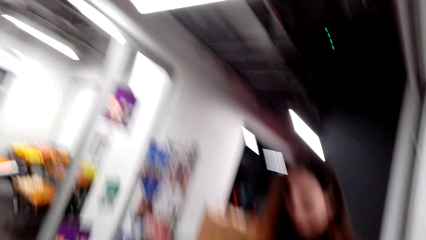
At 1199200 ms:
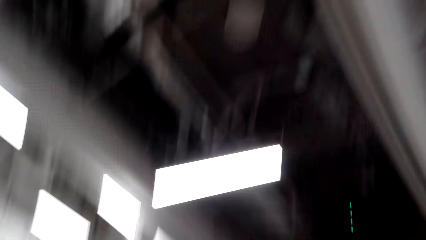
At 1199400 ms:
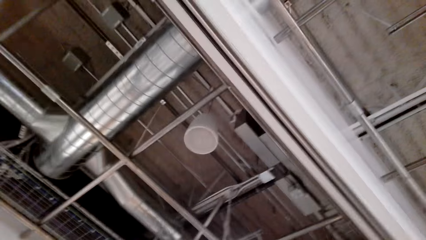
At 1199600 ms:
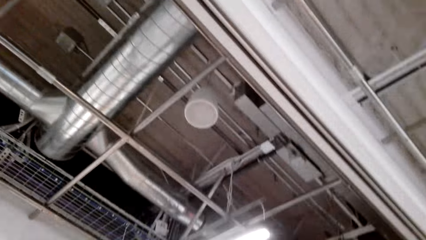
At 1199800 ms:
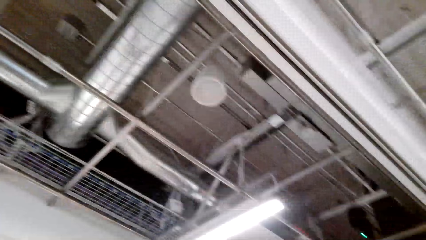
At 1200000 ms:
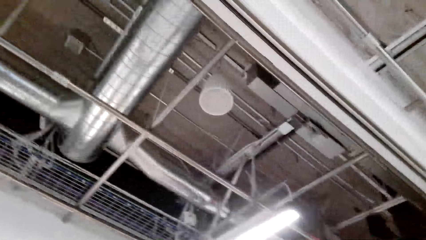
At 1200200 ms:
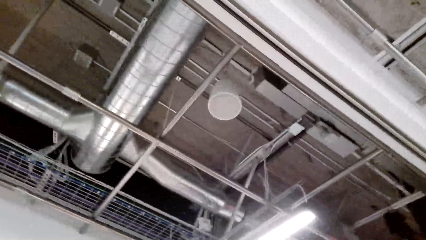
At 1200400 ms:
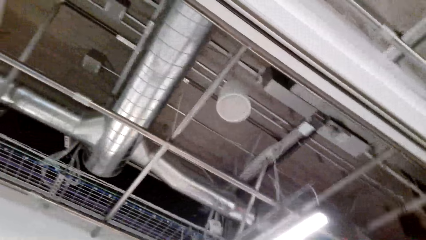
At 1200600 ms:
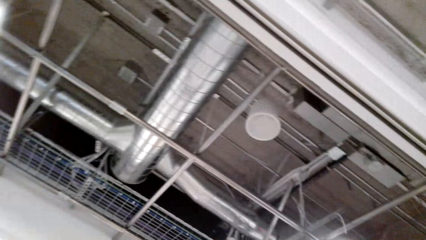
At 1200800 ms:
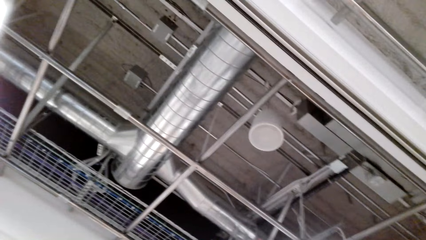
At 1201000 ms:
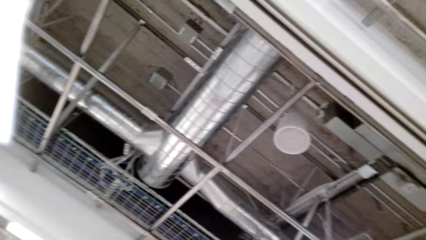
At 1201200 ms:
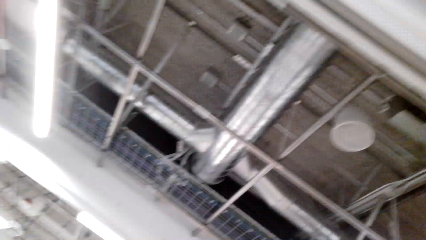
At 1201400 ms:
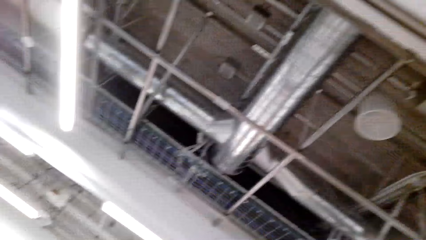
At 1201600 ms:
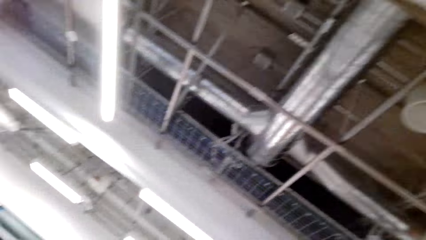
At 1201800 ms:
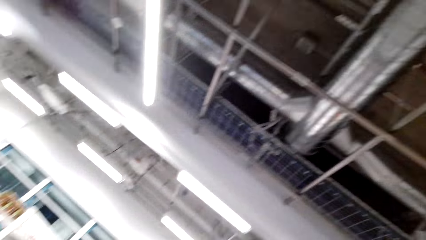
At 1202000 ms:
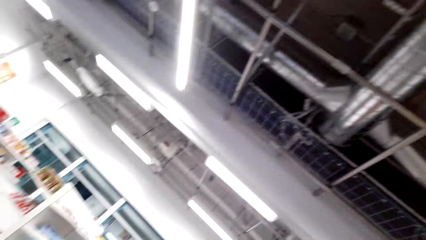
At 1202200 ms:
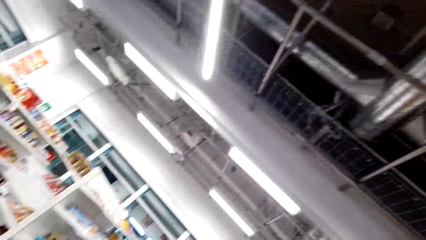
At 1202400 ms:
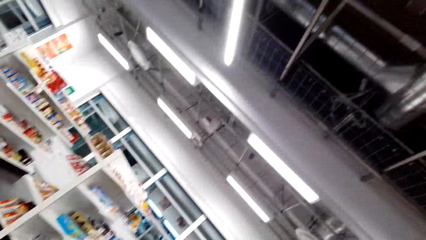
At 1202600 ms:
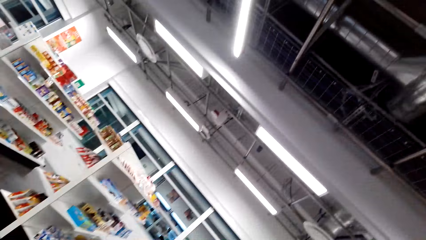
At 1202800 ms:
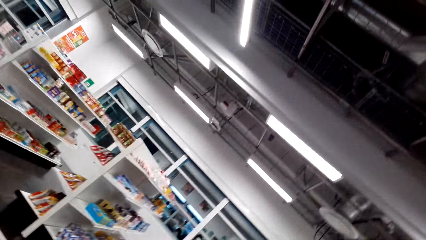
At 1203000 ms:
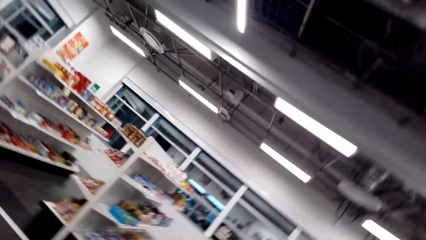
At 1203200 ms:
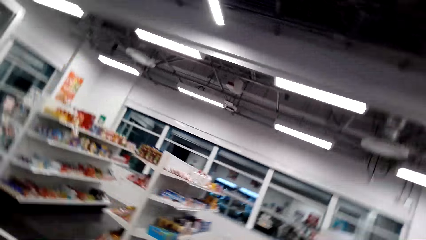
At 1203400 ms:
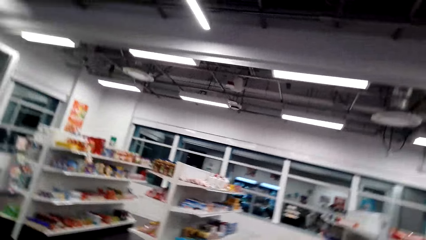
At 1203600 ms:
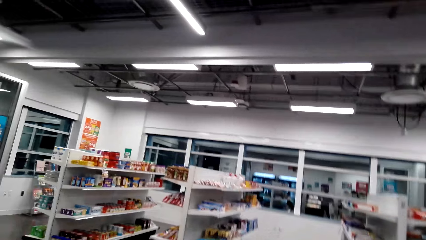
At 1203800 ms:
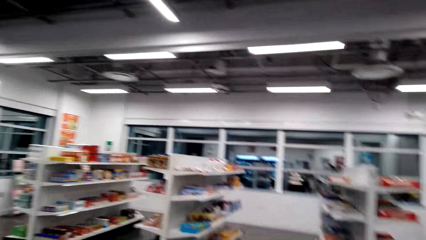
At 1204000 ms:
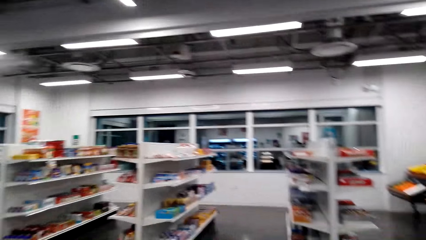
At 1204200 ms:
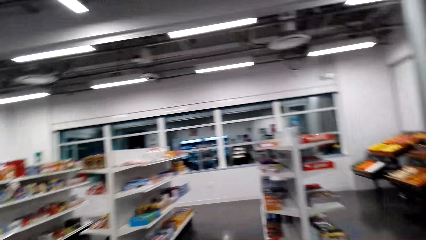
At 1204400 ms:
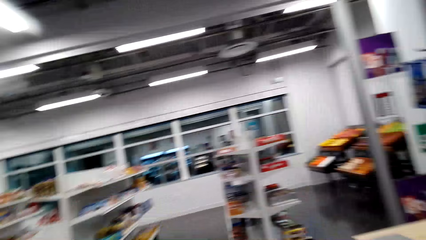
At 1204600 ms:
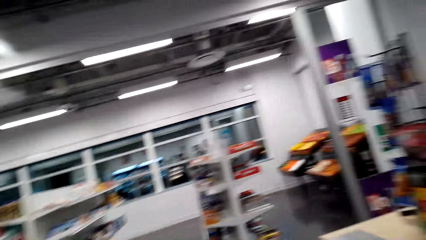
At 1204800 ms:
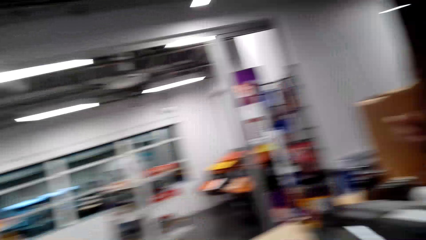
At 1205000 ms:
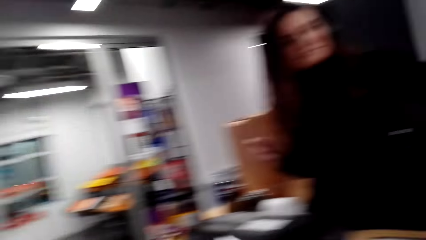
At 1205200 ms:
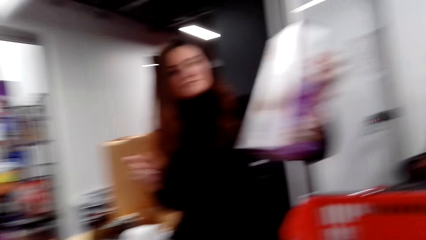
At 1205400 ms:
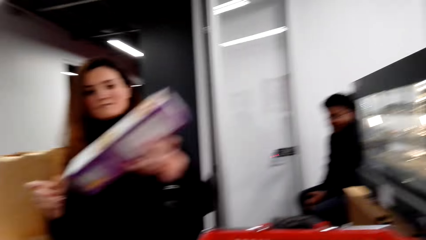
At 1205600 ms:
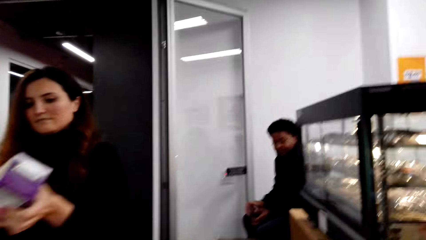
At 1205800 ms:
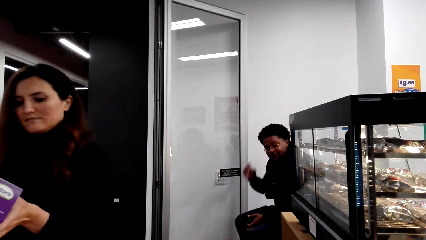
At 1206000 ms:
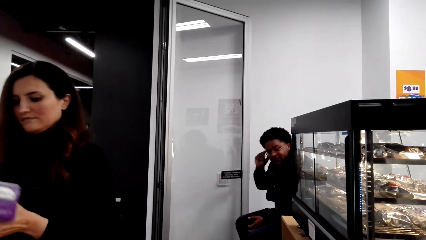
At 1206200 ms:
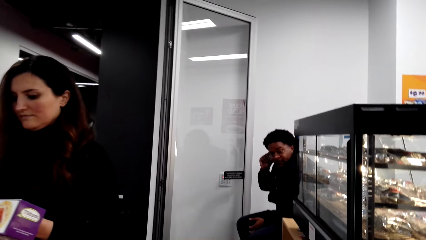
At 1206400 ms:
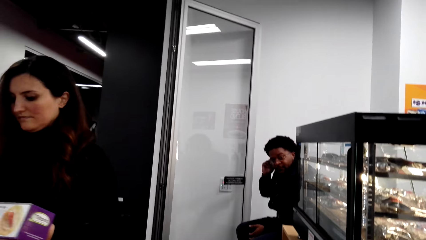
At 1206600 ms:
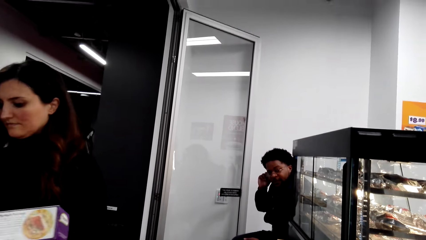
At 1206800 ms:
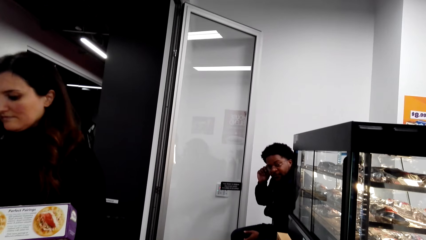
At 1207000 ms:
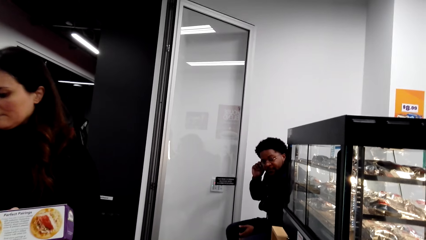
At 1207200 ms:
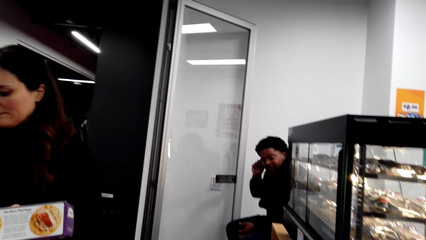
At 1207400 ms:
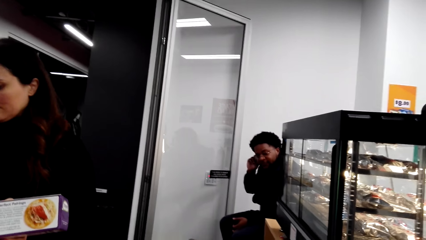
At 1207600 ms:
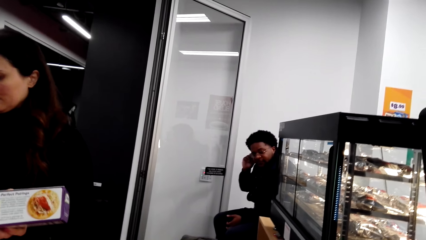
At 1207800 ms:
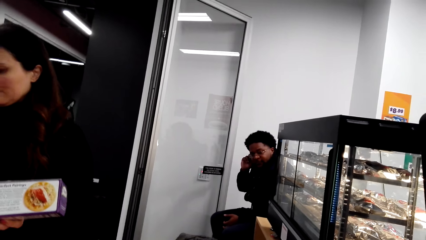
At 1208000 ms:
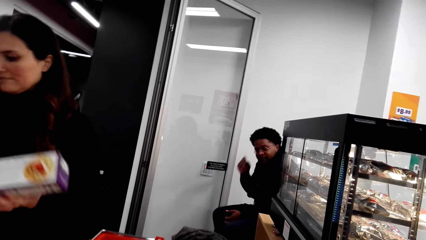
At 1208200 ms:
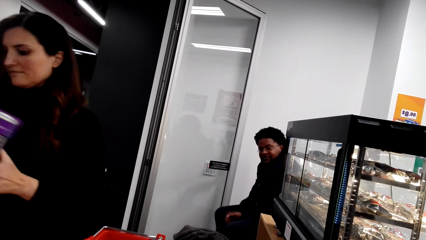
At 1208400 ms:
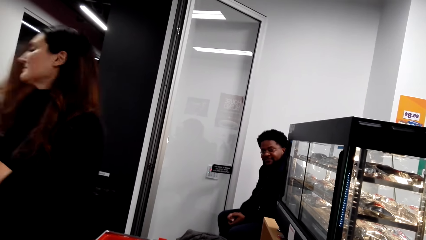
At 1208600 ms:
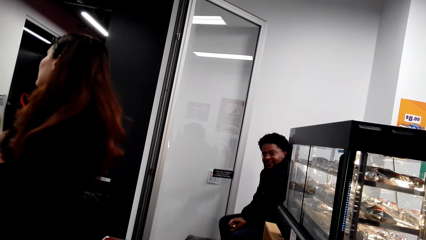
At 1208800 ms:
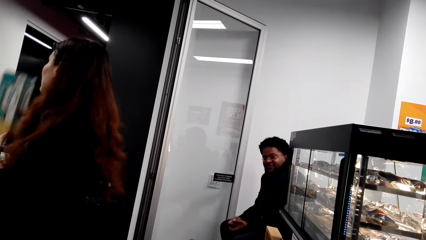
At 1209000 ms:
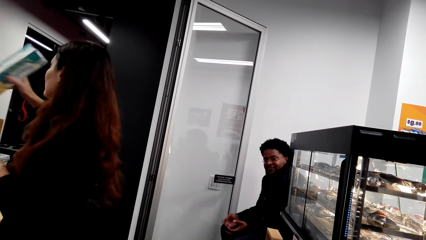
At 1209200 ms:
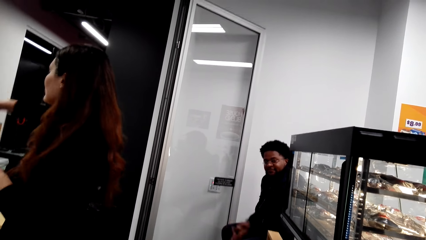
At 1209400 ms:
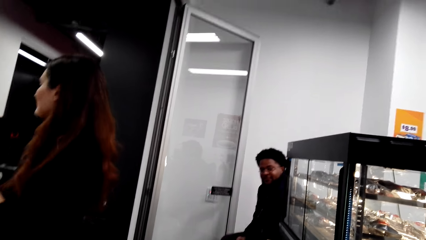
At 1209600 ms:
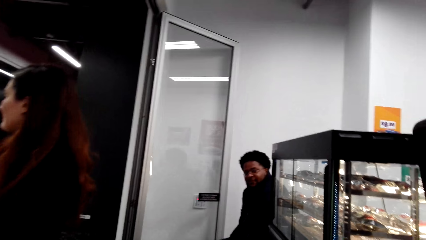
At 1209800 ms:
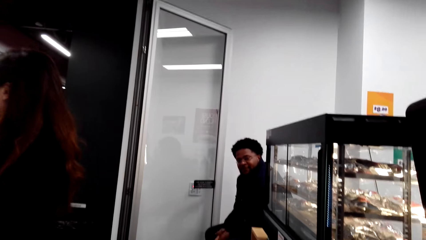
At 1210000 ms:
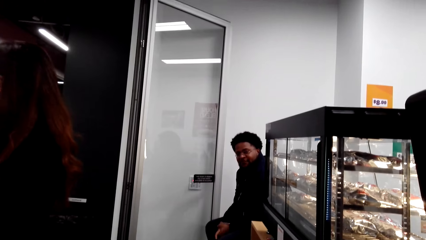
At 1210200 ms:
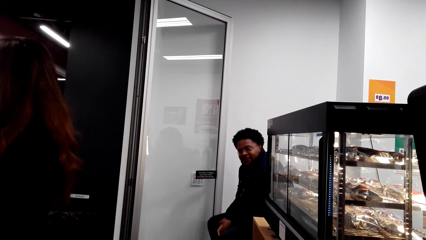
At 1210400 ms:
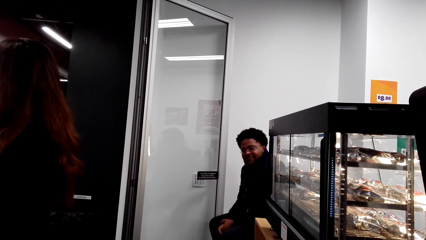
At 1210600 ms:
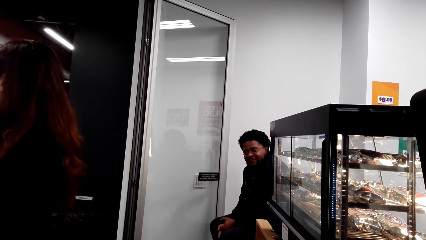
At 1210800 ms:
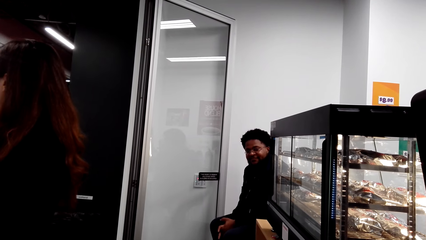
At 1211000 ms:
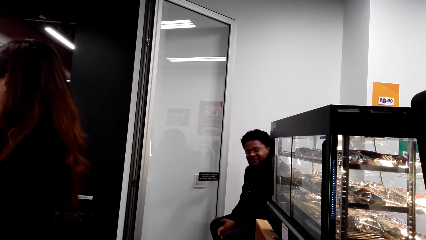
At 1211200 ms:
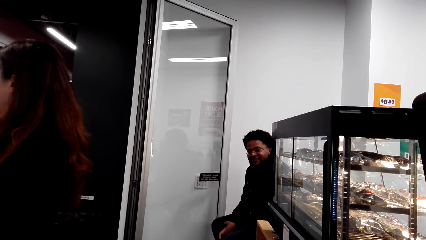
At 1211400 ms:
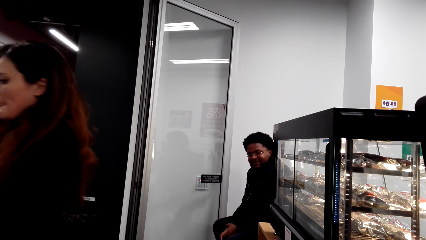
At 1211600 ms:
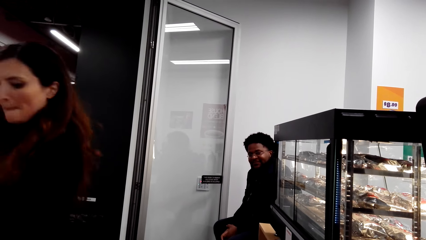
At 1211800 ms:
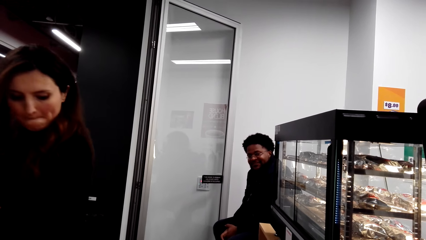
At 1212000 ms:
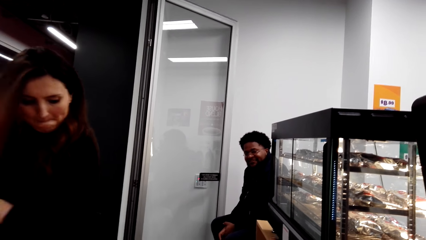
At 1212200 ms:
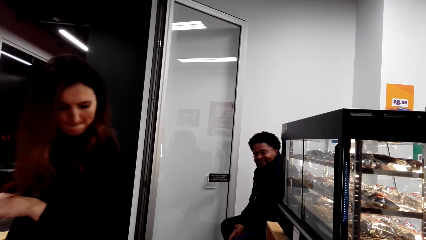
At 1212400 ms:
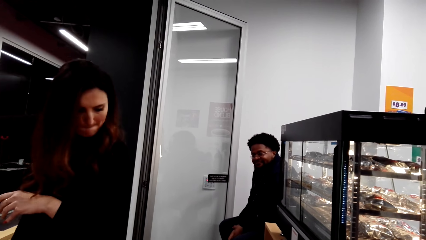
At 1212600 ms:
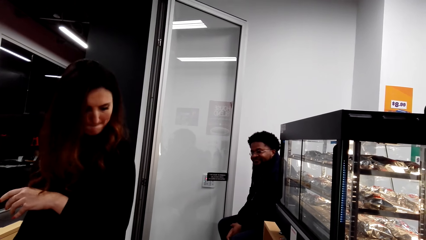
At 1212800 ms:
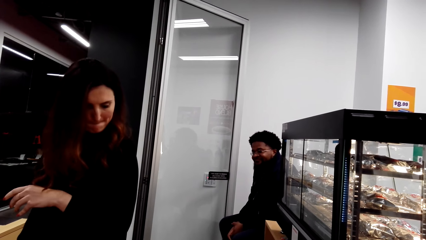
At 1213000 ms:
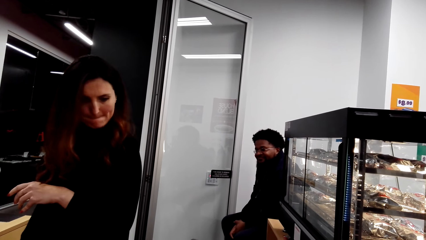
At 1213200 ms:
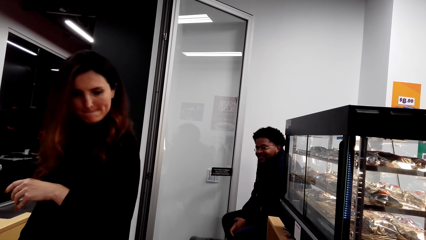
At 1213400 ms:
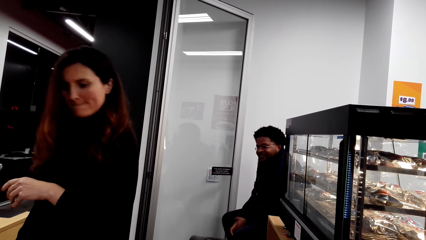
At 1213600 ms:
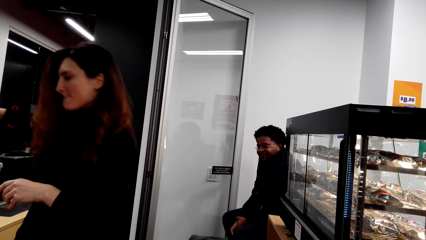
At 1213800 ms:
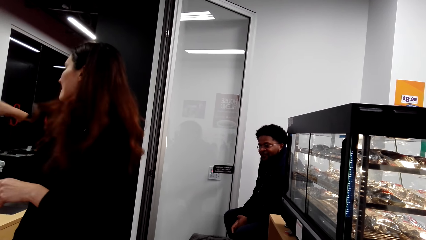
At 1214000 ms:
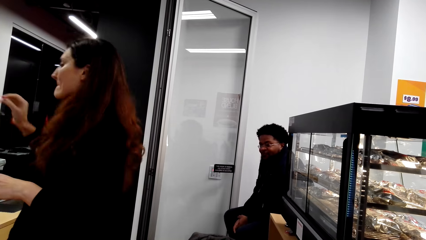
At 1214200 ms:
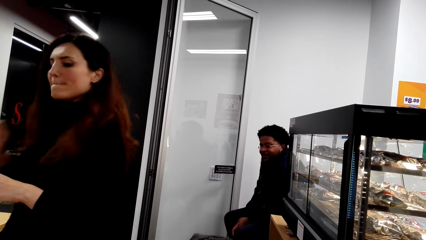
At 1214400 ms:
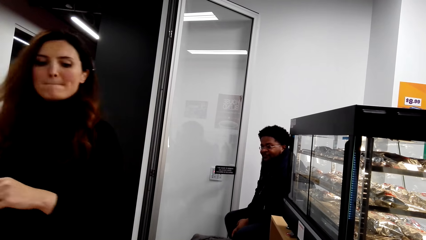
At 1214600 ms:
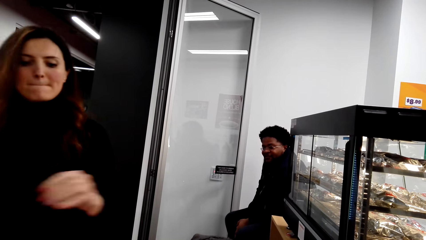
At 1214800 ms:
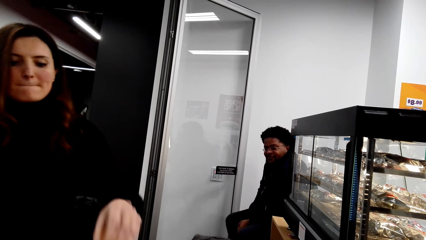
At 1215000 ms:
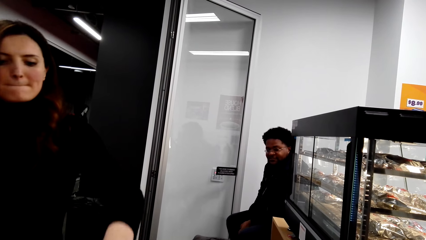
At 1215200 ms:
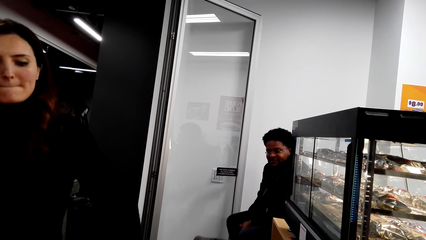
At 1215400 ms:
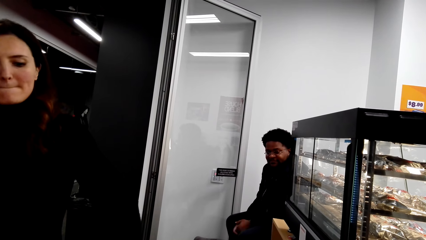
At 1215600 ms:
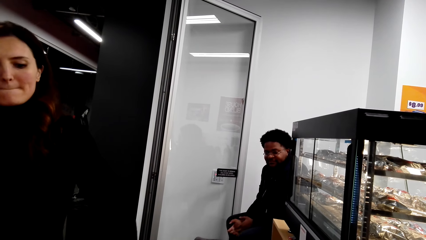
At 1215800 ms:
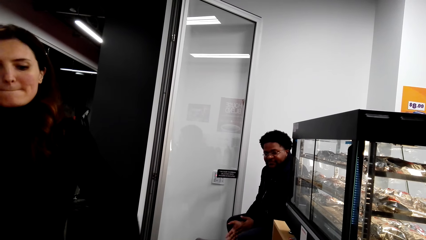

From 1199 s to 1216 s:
The camera wearer looks around. A man talks to the camera wearer.
